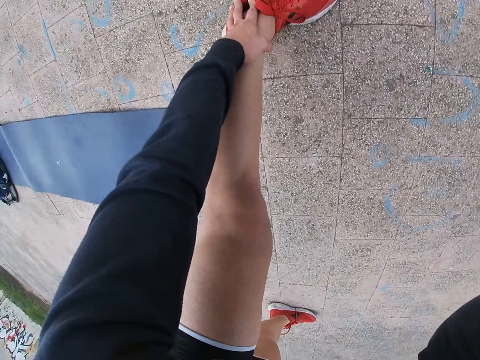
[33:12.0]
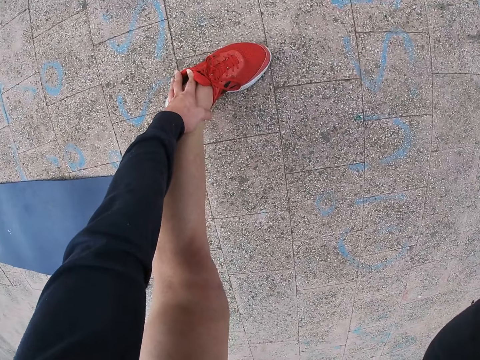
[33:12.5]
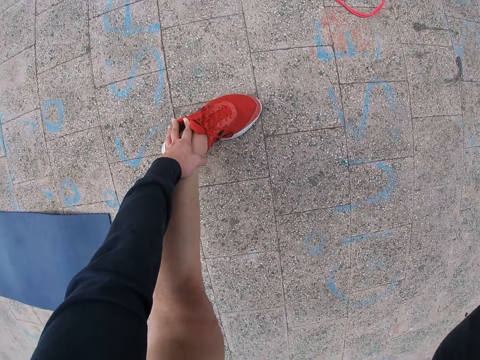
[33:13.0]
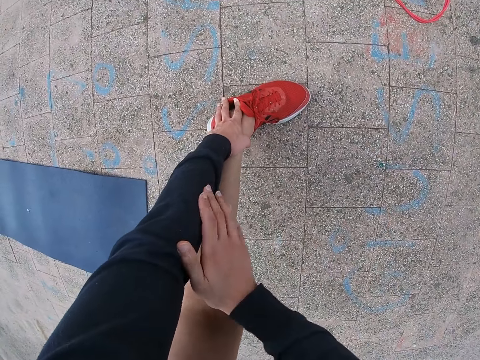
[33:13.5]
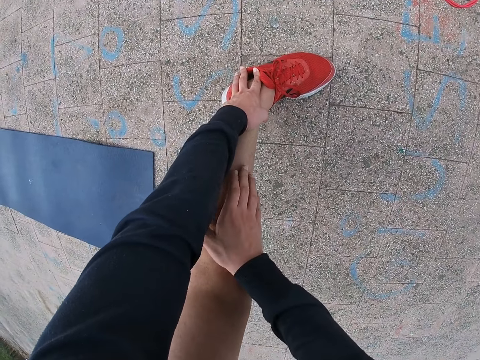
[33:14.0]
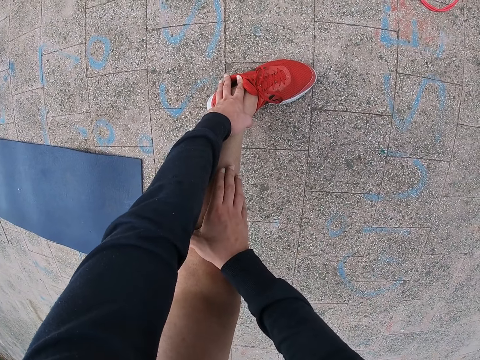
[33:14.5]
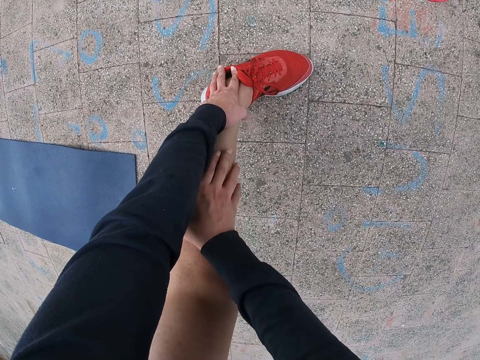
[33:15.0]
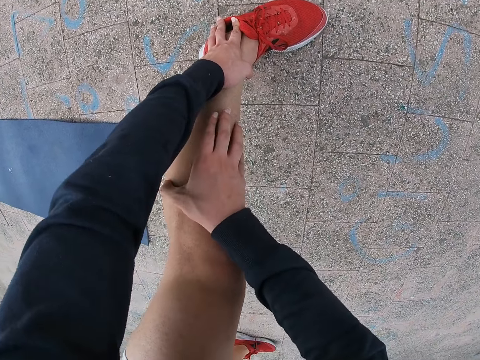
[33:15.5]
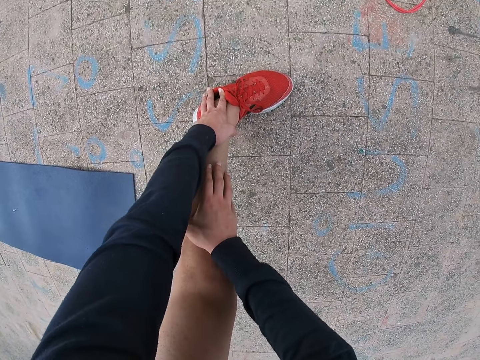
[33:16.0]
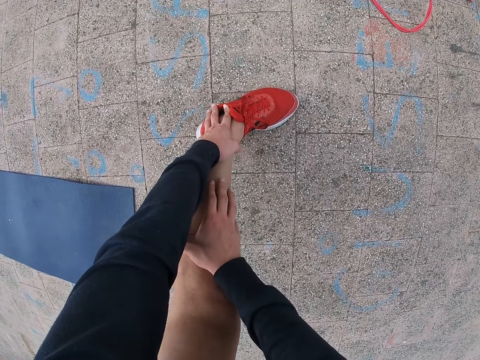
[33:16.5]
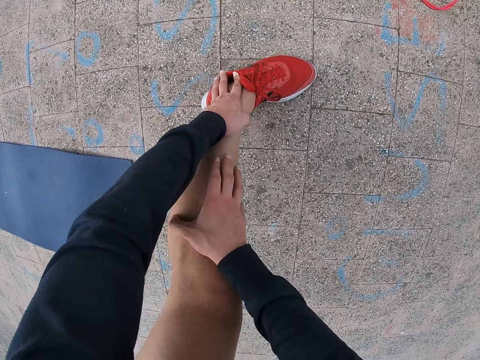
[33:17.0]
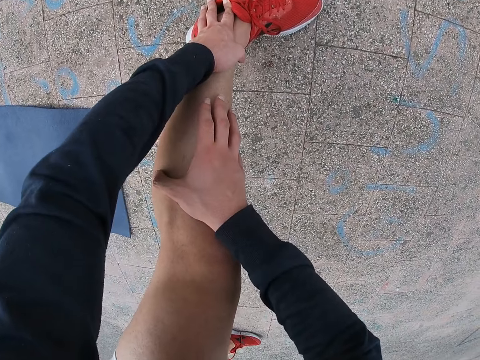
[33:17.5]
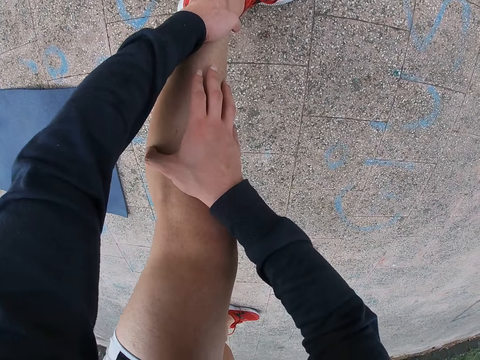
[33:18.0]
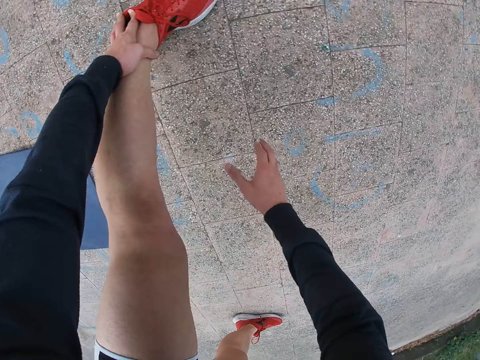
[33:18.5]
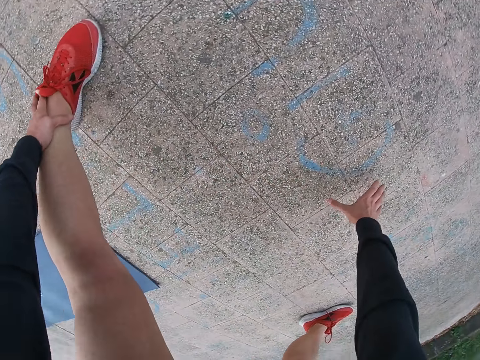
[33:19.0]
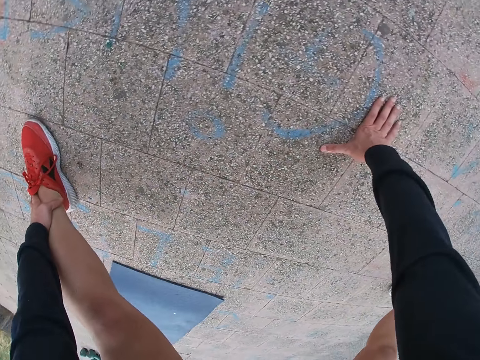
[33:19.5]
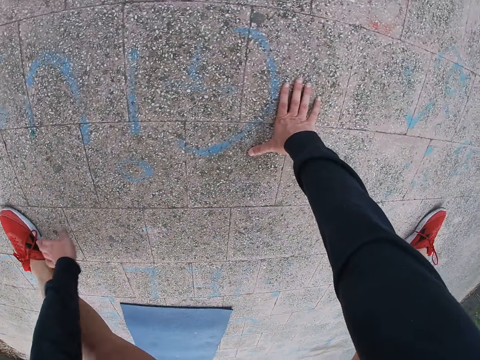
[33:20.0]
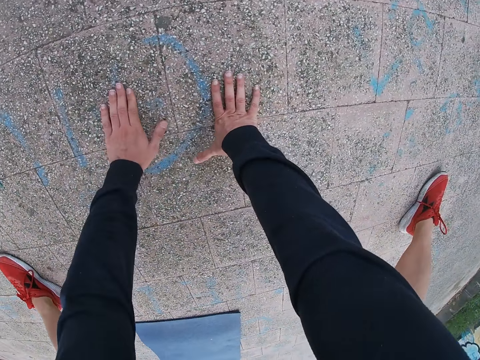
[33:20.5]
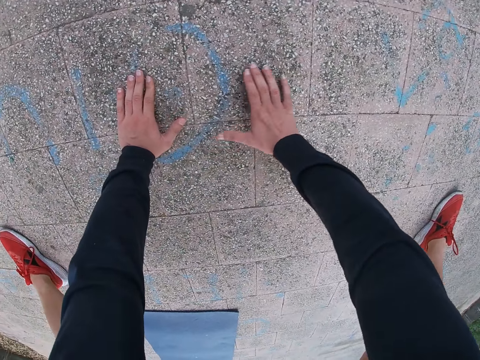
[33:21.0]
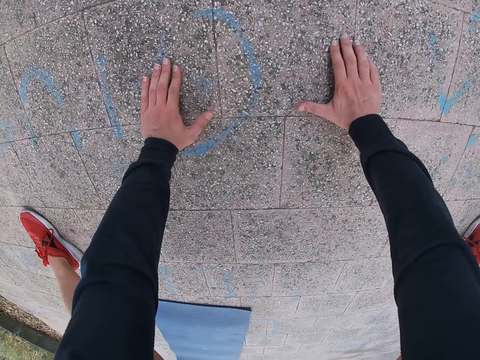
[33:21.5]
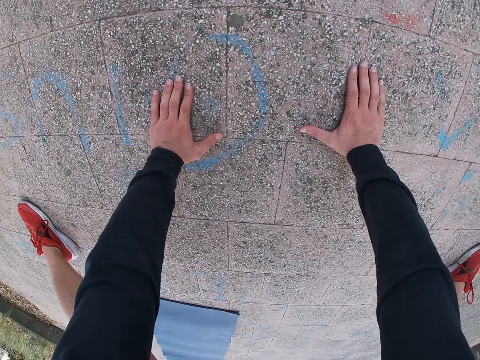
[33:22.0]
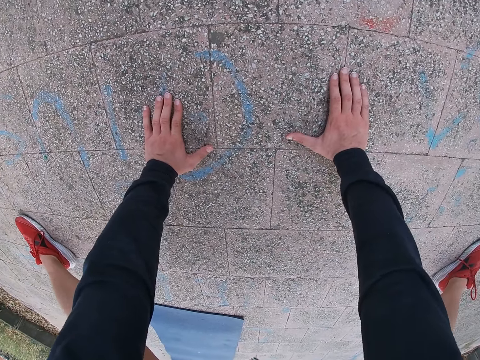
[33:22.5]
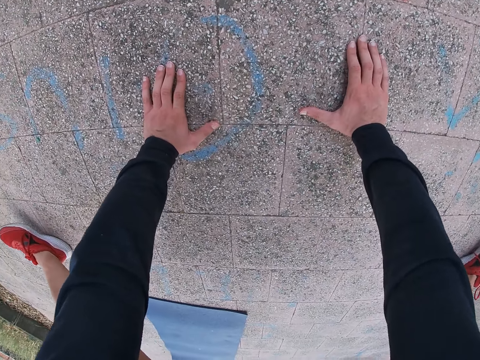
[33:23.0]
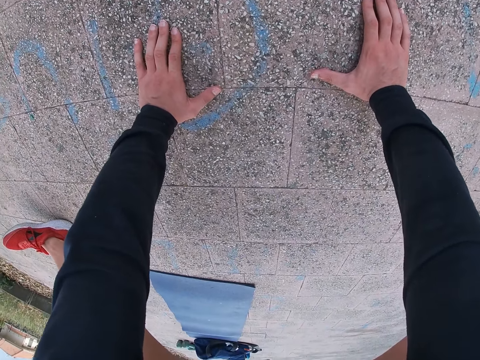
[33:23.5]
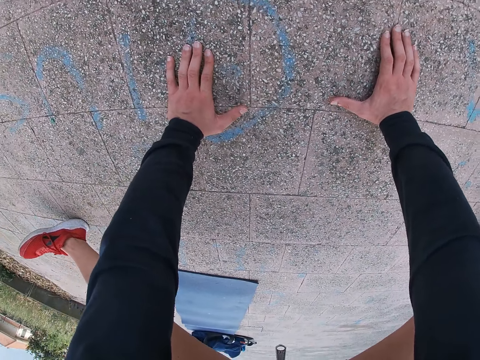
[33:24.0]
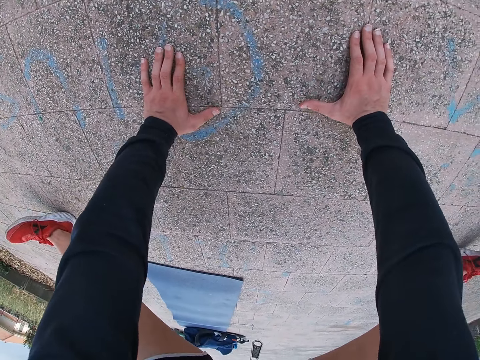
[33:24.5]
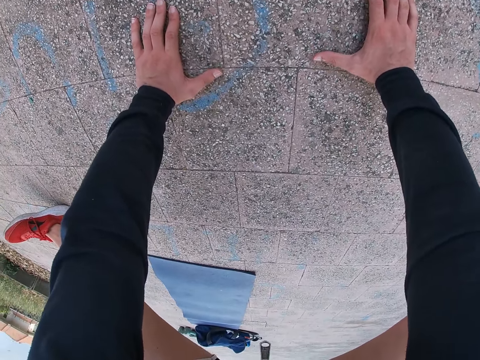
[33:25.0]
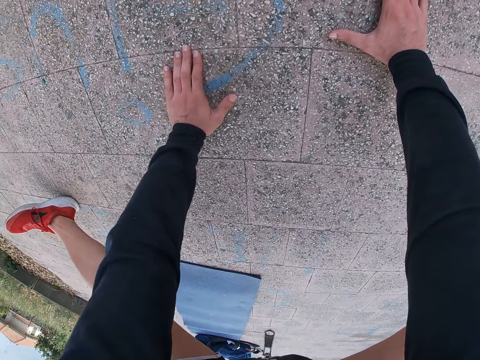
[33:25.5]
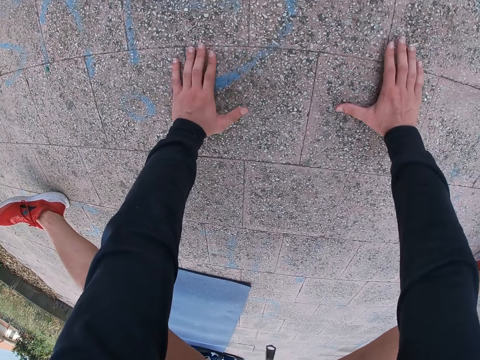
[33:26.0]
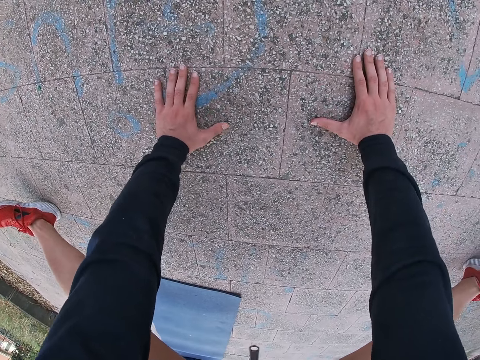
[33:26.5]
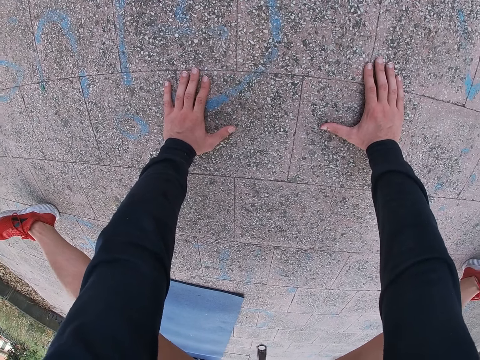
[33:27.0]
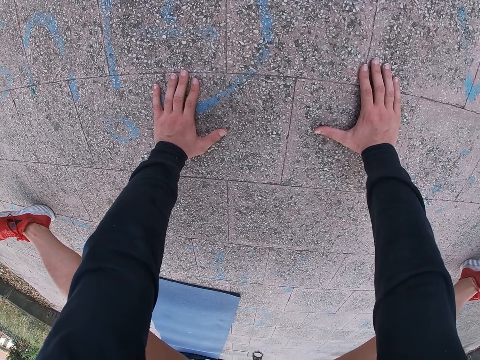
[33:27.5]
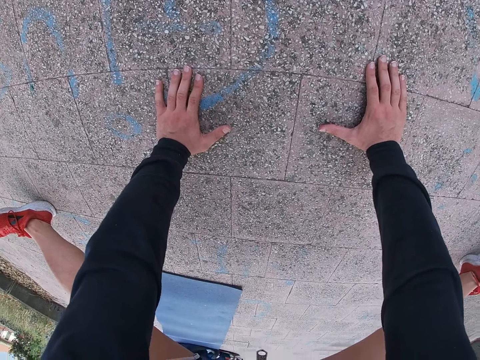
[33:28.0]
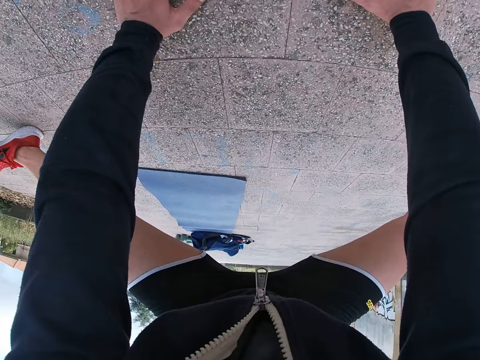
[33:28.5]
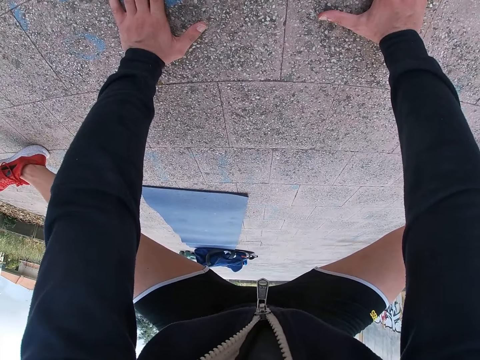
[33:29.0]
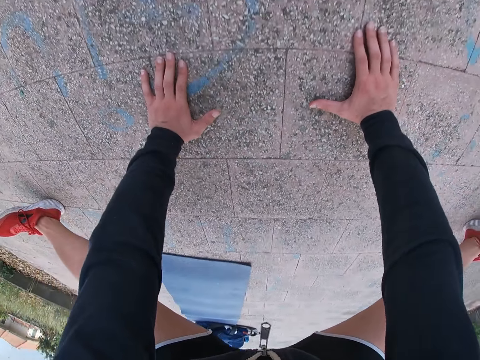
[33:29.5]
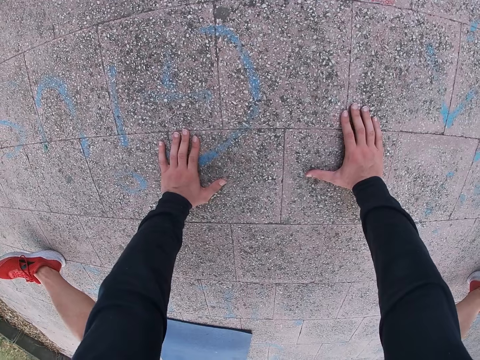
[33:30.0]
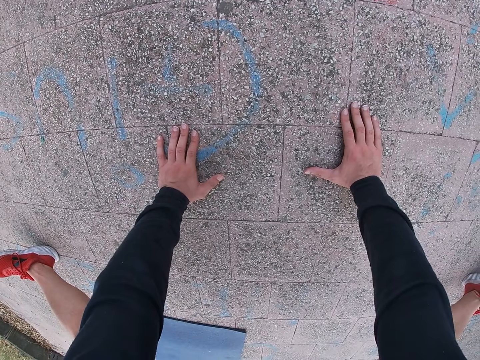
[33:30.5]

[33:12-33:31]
The camera wearer raises his right hand towards something. He puts his right hand on his leg. He exercises. He touches the floor with both hands. He does exercise. He spreads his feet and raises his toes. He moves his hands back on the floor. He does exercise.

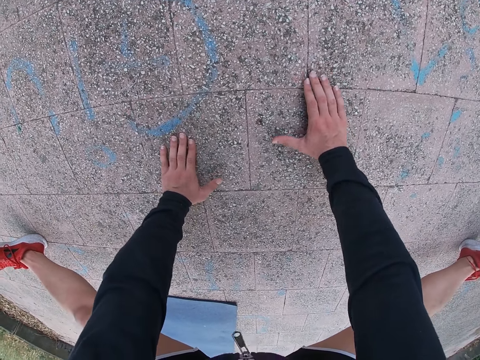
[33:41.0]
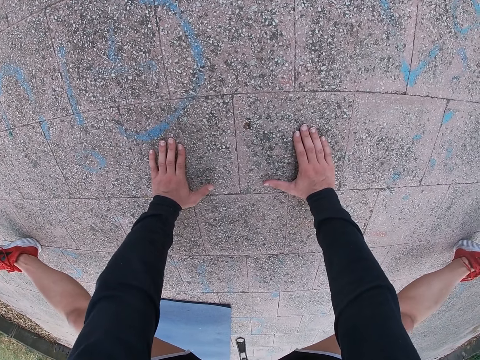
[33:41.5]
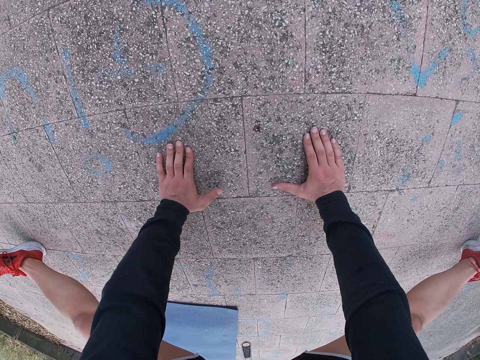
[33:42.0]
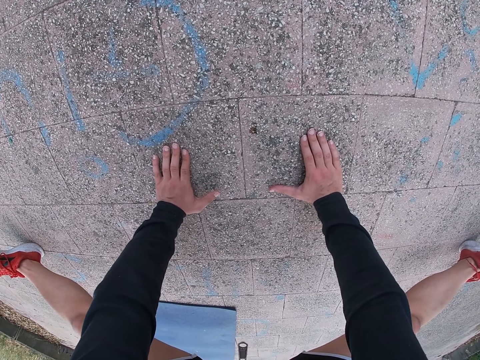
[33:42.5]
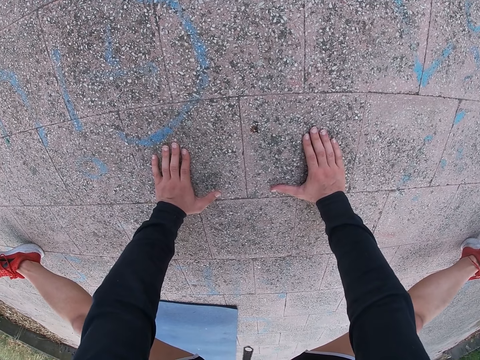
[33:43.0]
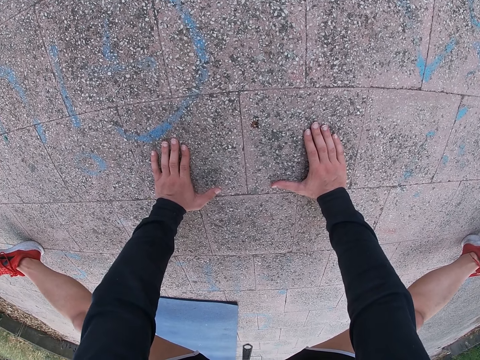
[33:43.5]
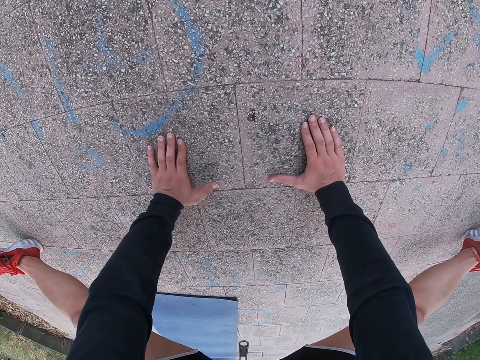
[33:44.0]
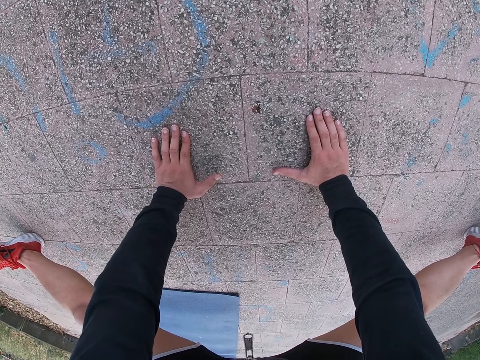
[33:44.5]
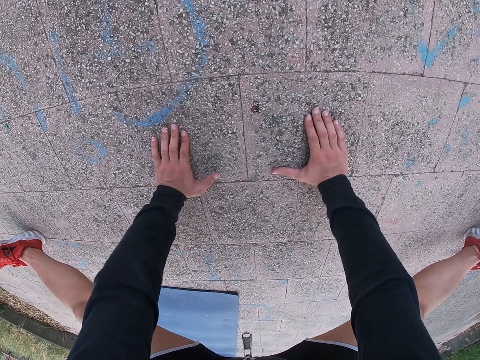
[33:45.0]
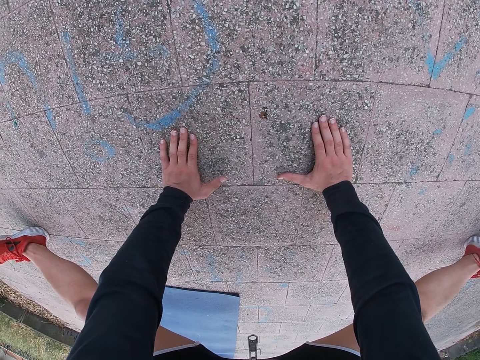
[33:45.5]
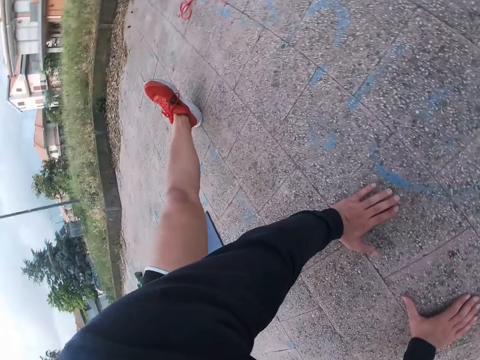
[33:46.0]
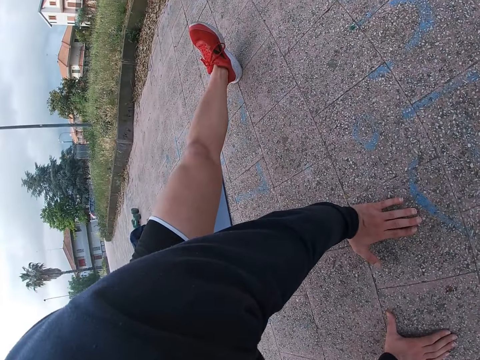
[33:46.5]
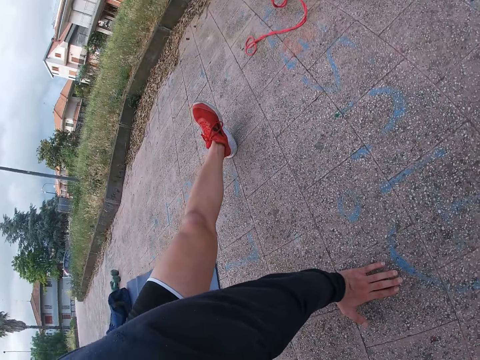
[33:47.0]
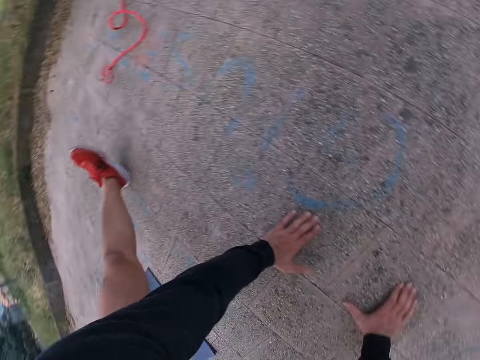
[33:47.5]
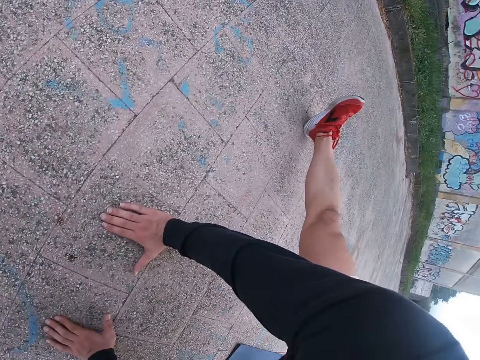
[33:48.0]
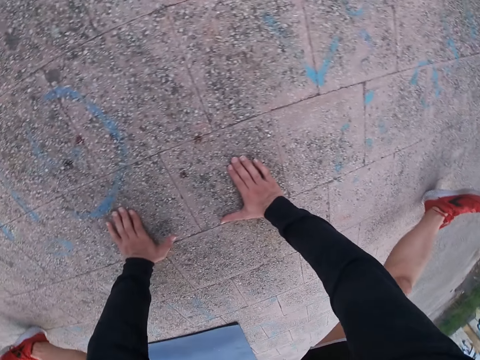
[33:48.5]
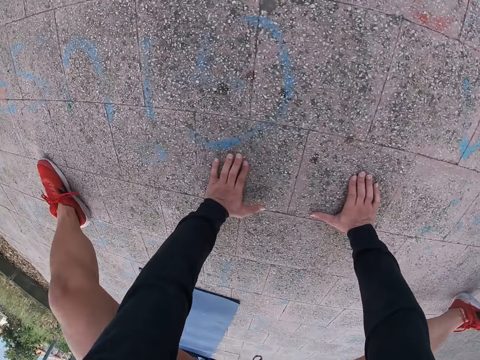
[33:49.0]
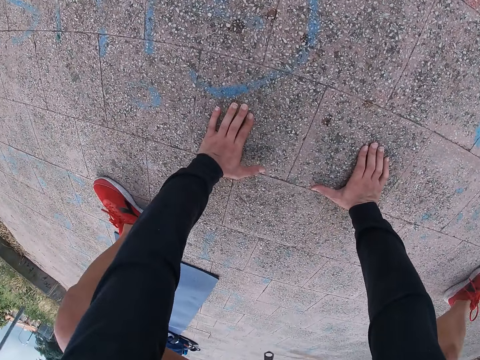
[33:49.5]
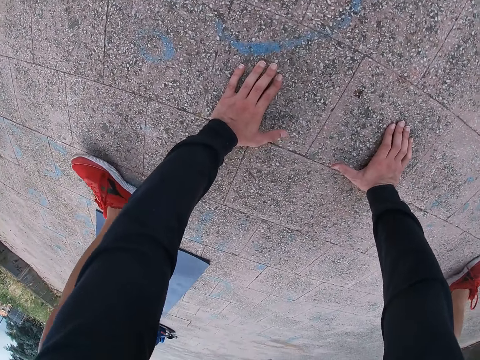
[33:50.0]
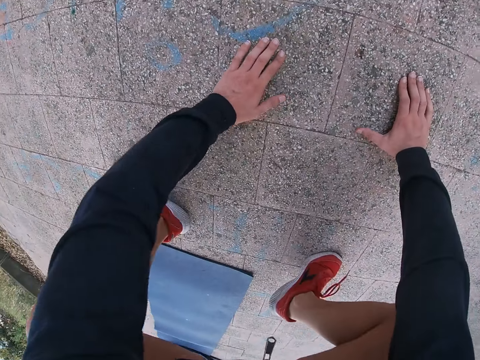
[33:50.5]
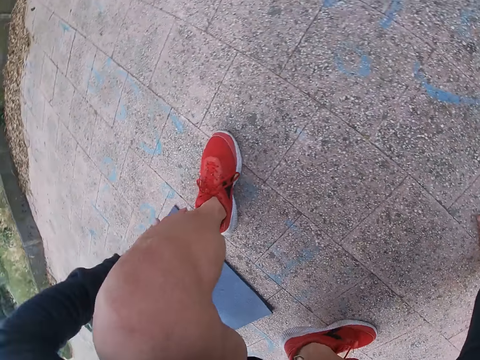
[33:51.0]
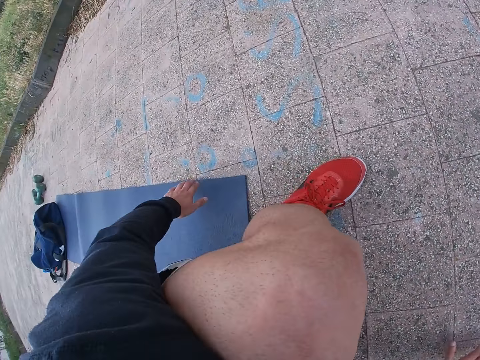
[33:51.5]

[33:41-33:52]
The camera wearer moves his hands back. He looks around the road. He changes position. He pulls his left leg and pulls his right leg.
